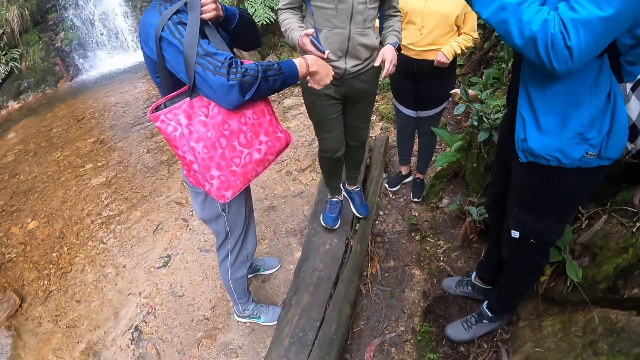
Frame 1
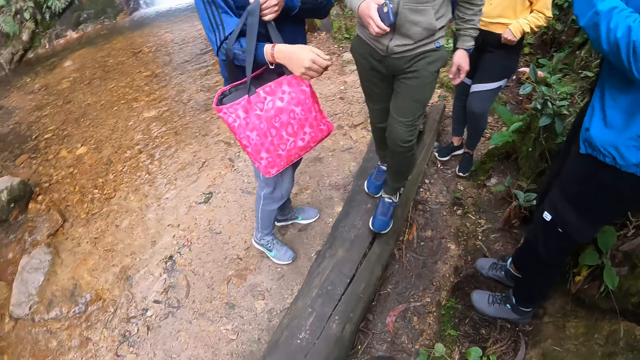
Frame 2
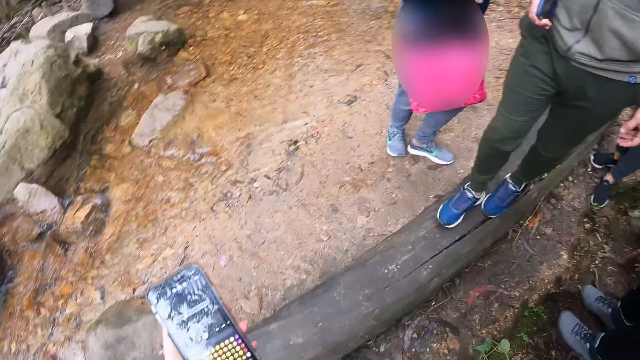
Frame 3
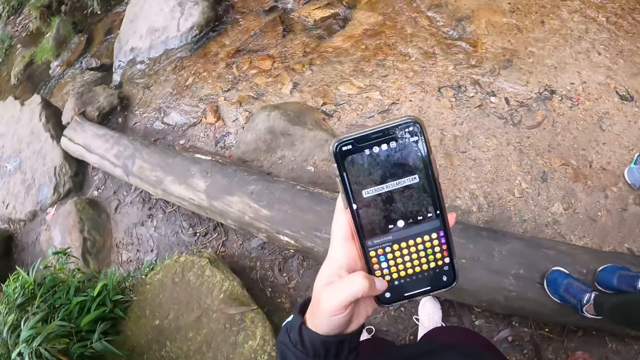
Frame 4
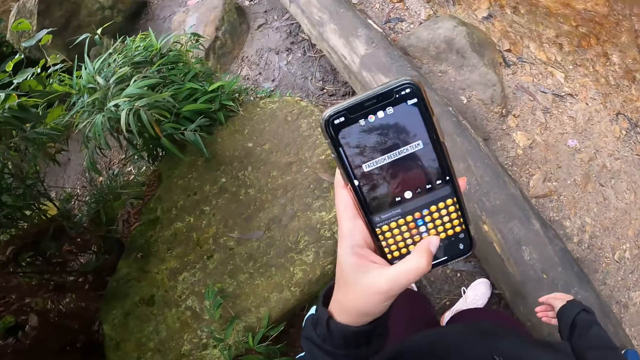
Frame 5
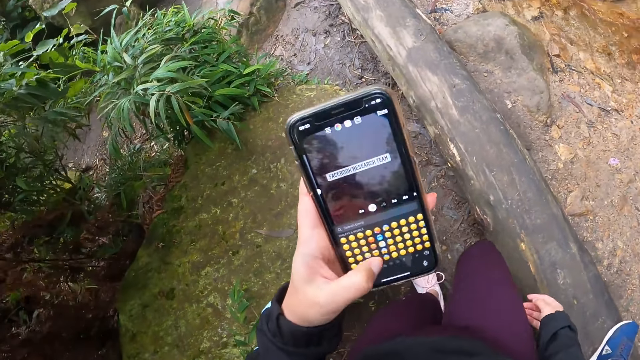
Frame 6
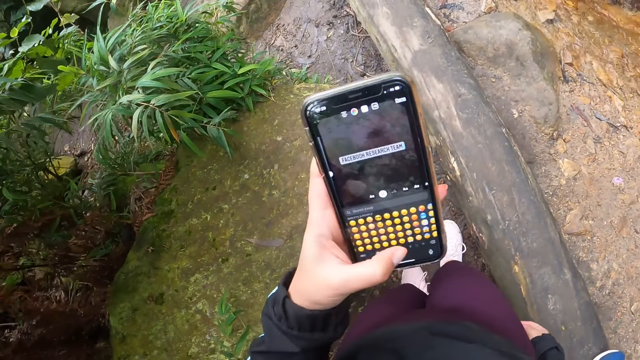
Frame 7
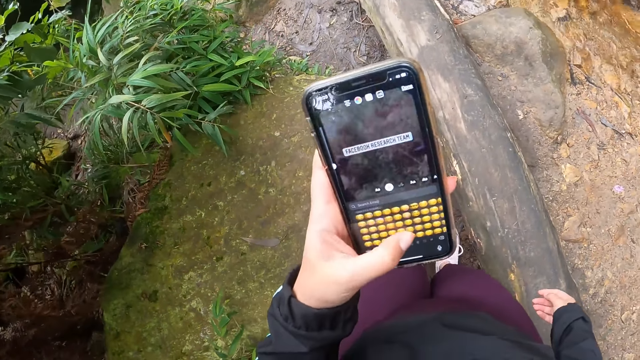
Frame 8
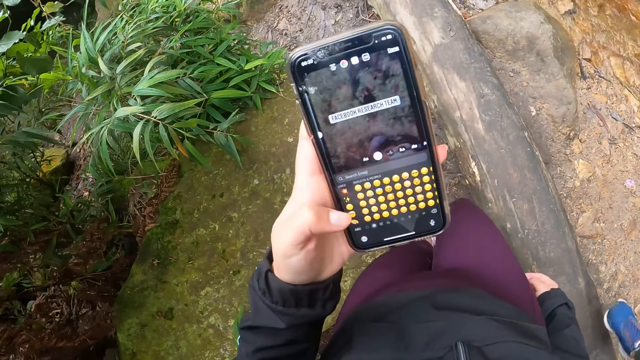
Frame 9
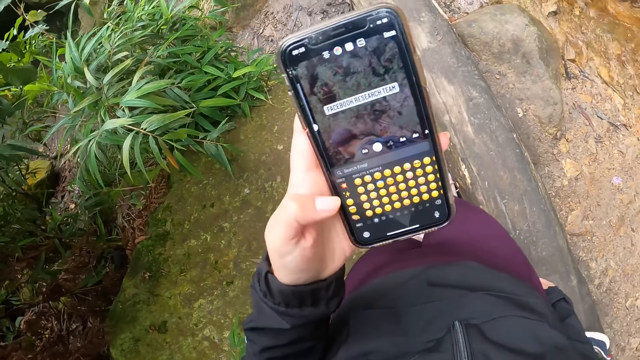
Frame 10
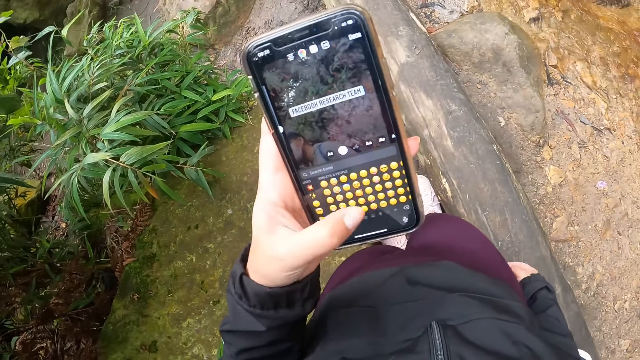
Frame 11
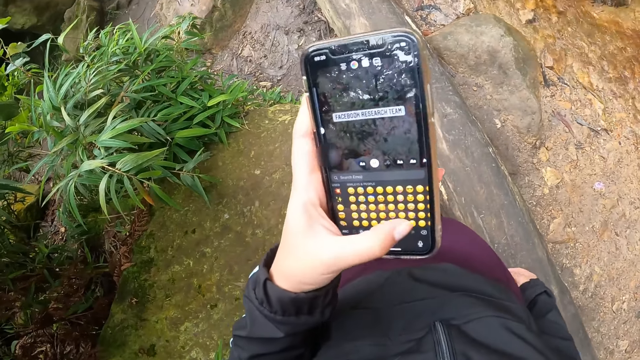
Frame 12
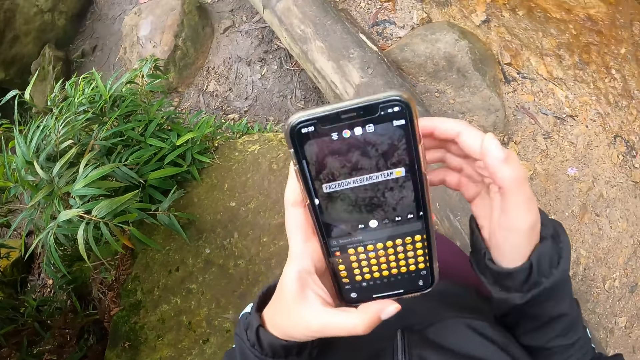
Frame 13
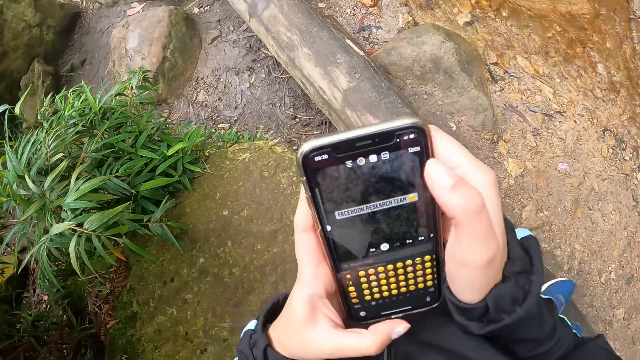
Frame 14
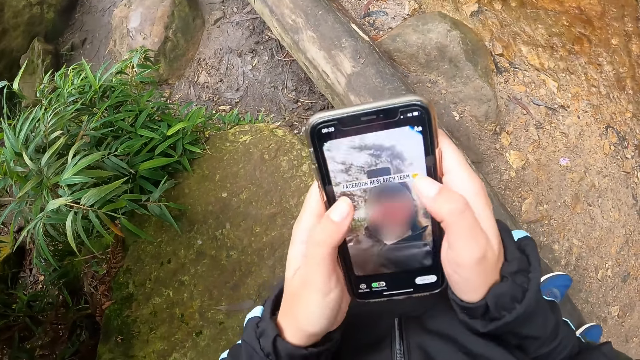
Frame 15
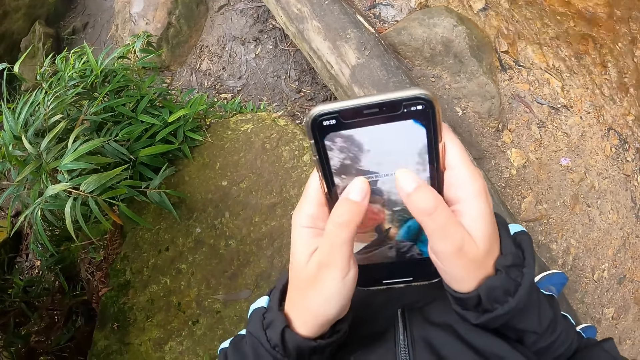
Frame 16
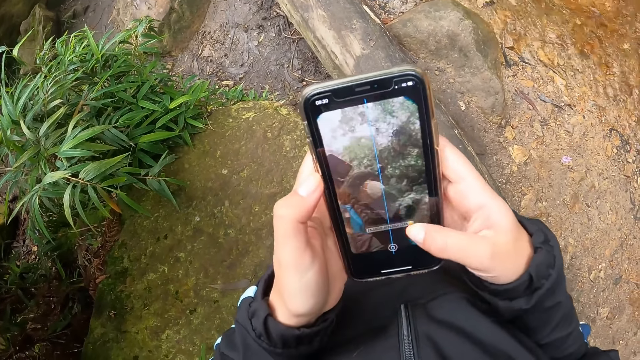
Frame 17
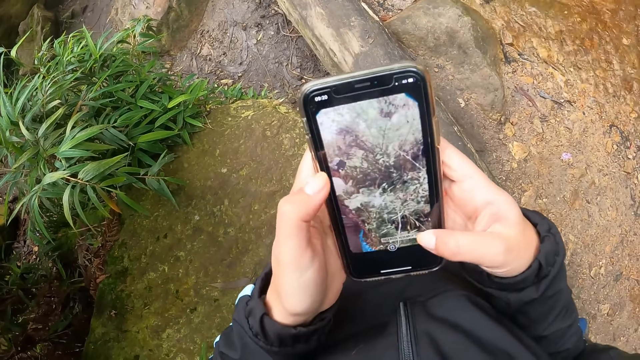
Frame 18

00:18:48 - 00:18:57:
The camera wearer operates the phone with her hands.

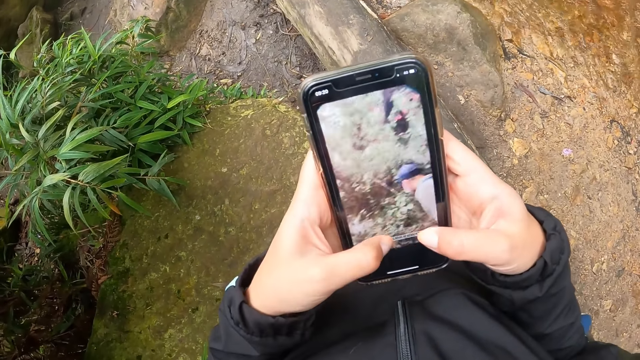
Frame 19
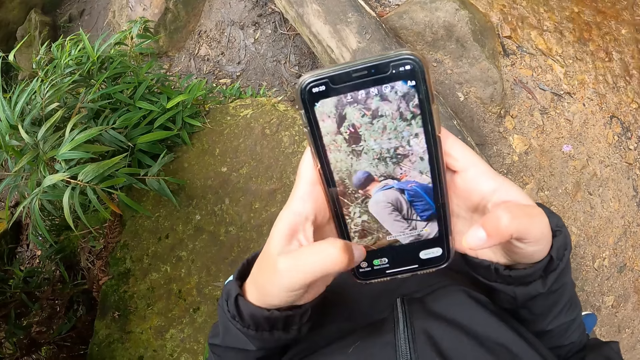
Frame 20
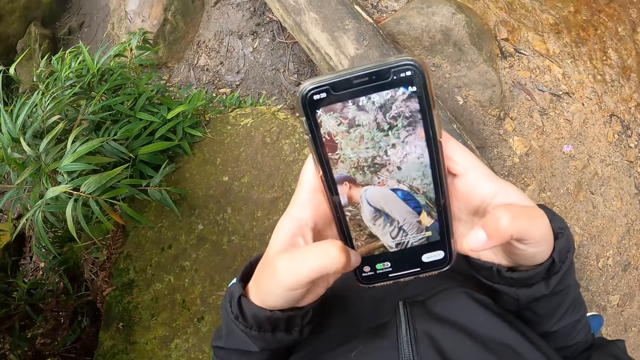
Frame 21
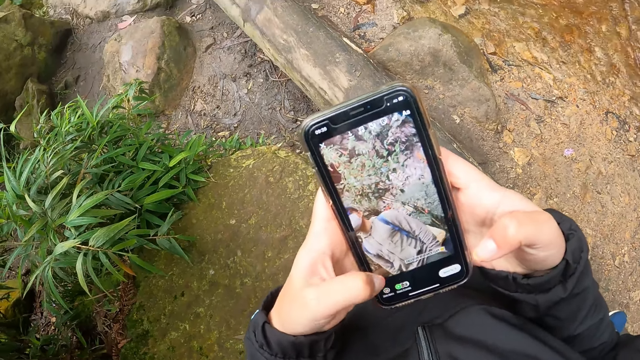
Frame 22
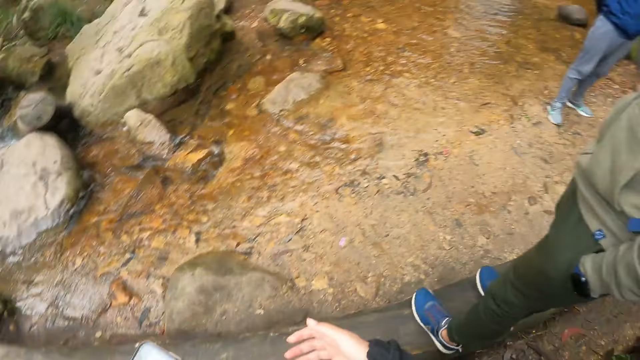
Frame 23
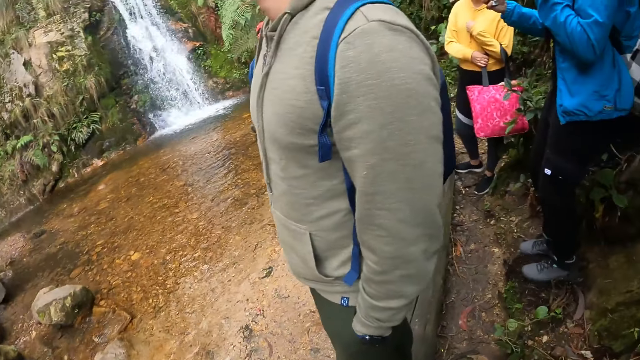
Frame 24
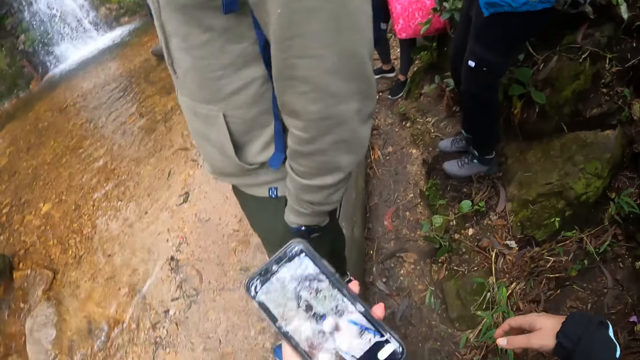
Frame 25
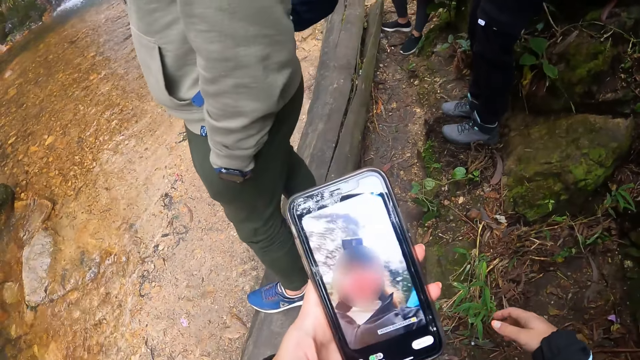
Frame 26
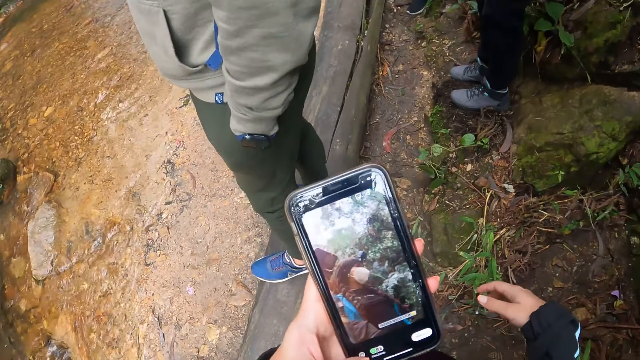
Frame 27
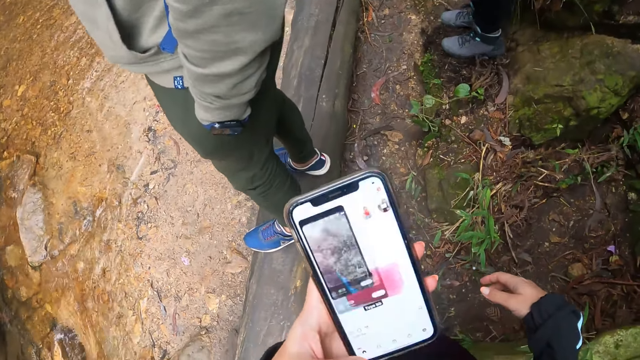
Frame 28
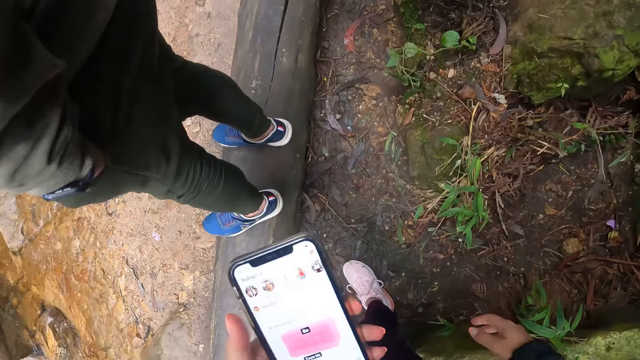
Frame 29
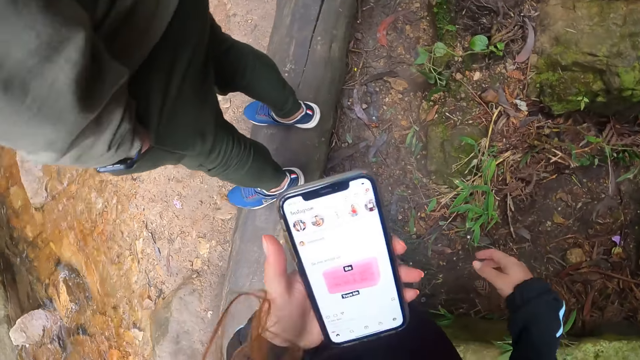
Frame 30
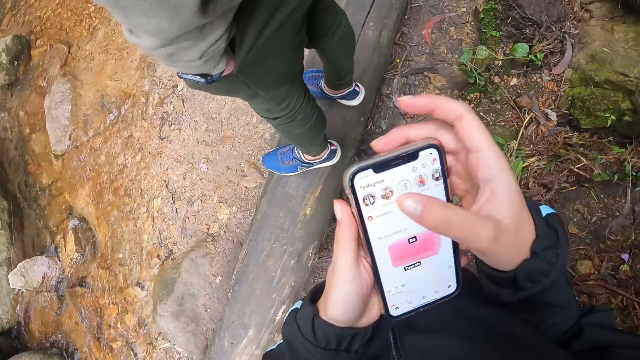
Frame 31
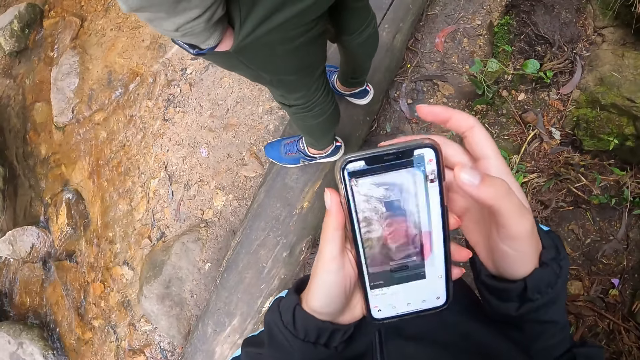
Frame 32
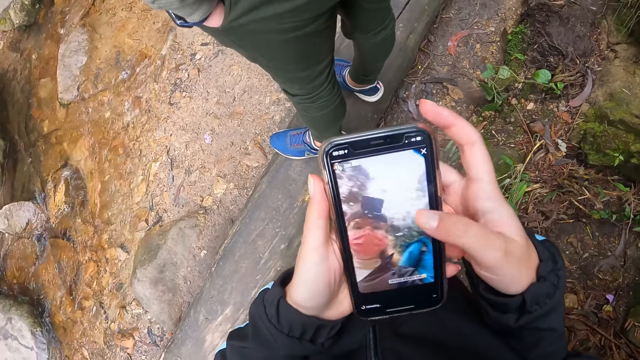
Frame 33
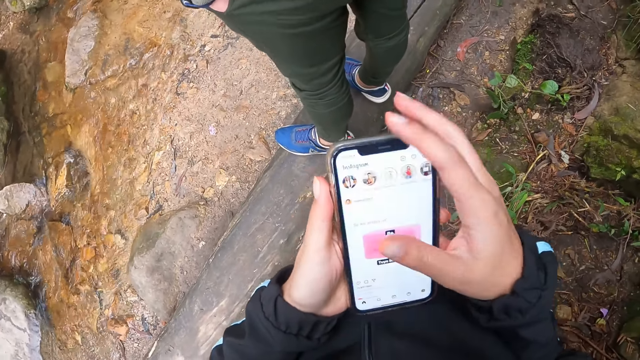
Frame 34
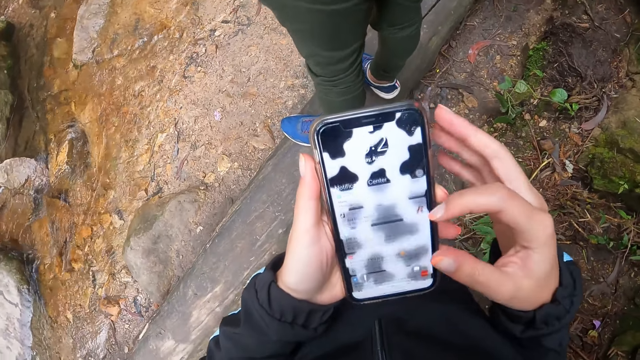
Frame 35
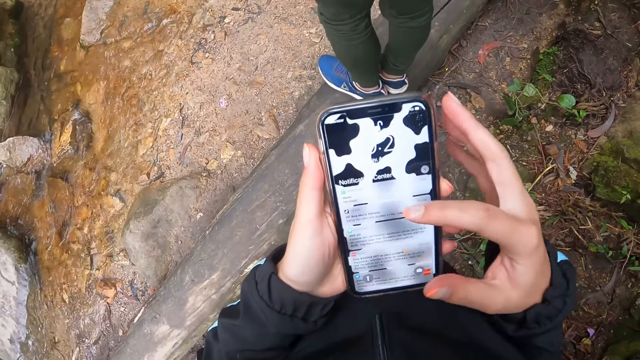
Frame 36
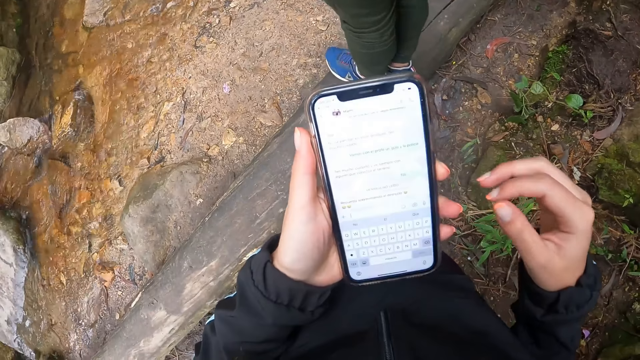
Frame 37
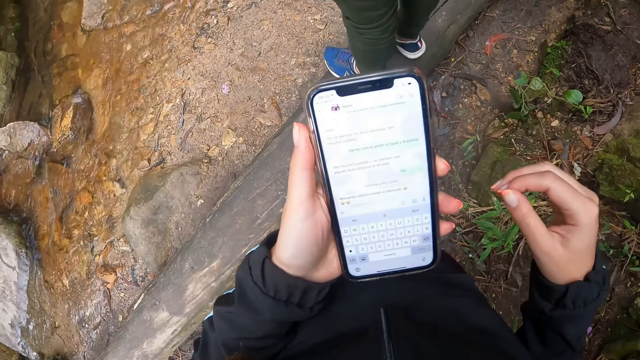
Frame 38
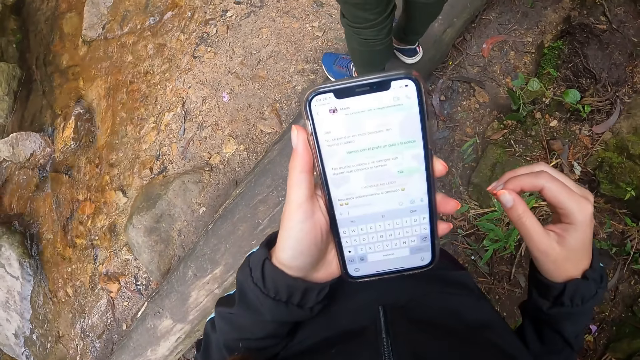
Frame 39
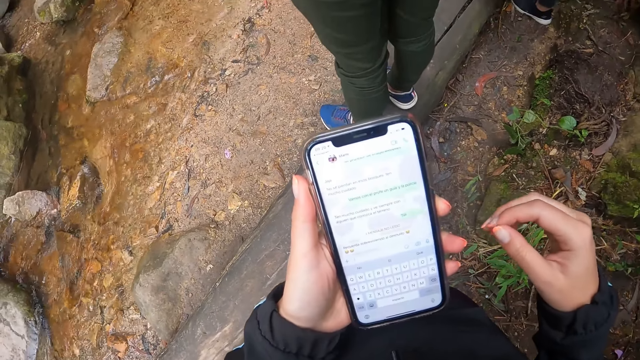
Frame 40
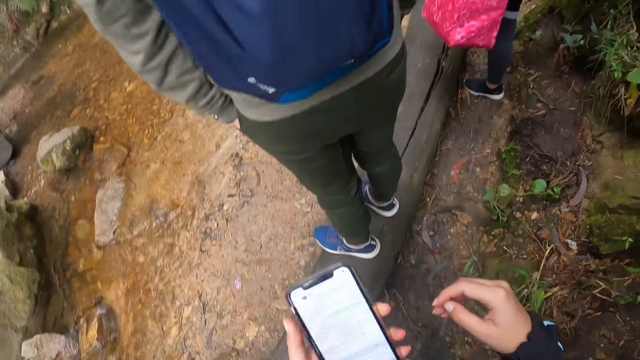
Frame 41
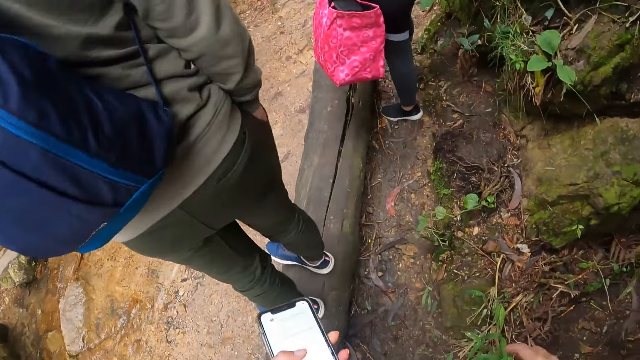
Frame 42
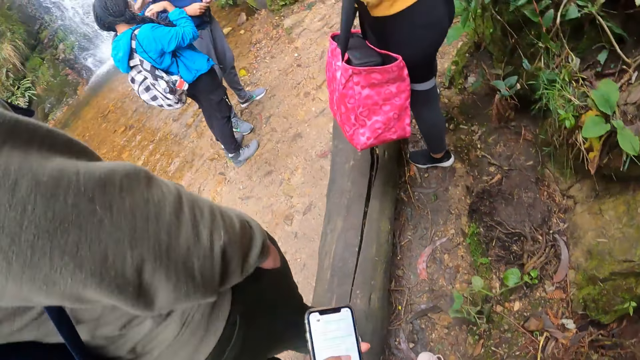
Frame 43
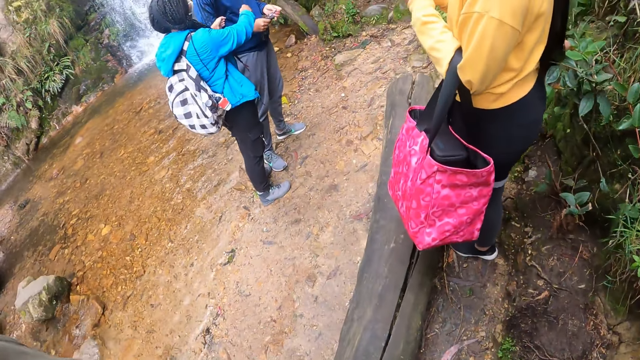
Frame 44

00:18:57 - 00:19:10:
The camera wearer looks around the forest. They look at their phone. They use the phone. They walk around the forest.
